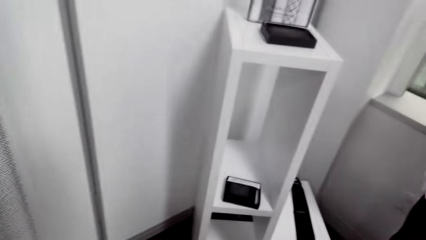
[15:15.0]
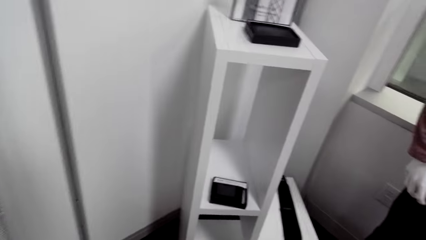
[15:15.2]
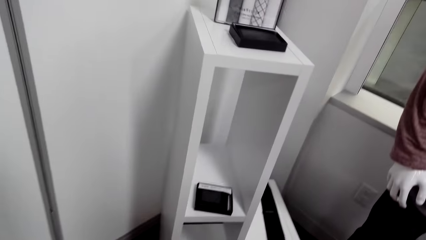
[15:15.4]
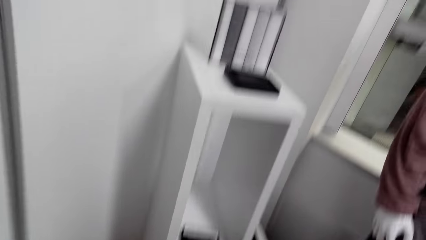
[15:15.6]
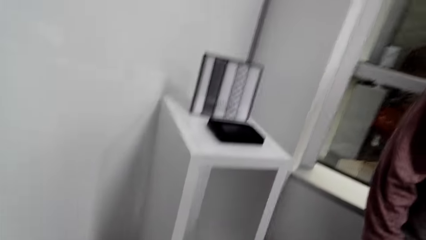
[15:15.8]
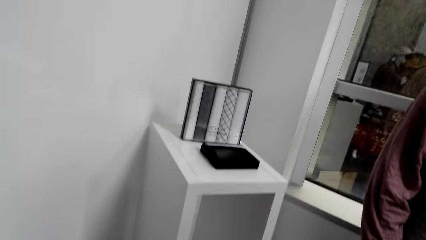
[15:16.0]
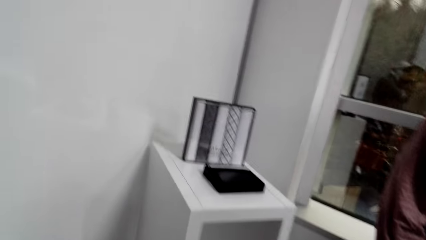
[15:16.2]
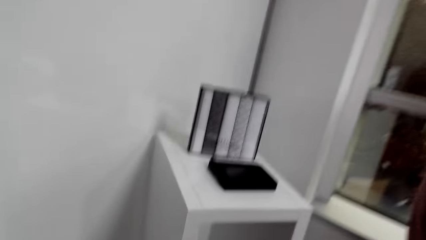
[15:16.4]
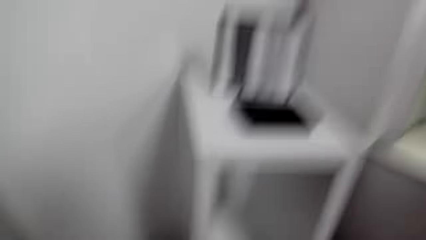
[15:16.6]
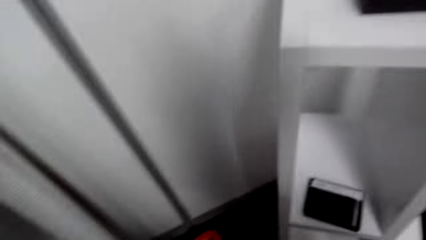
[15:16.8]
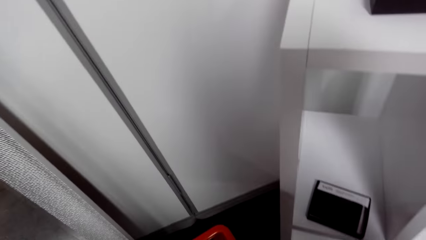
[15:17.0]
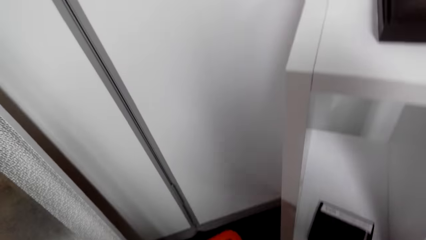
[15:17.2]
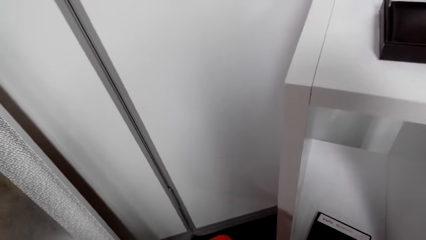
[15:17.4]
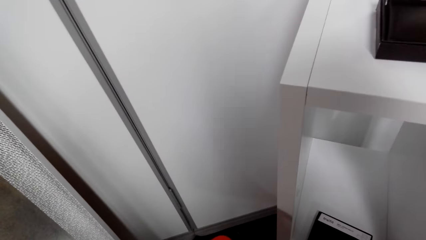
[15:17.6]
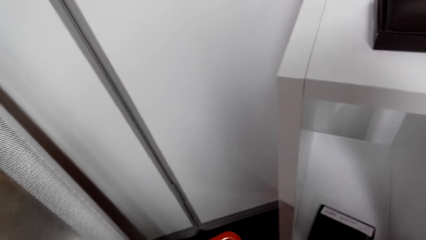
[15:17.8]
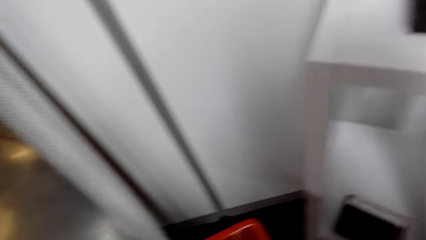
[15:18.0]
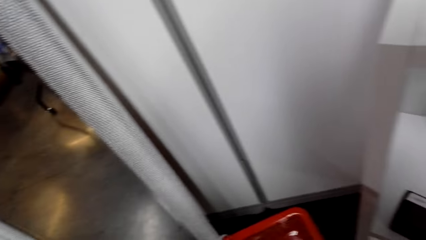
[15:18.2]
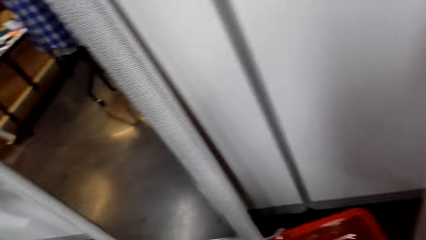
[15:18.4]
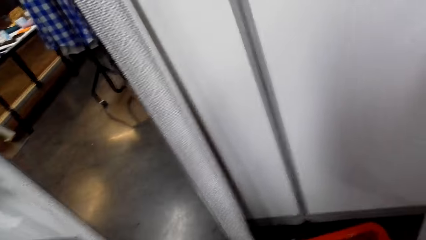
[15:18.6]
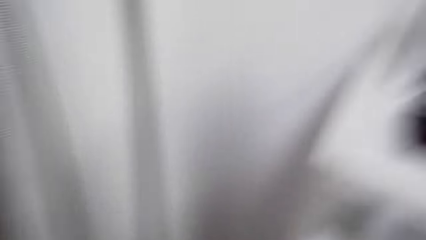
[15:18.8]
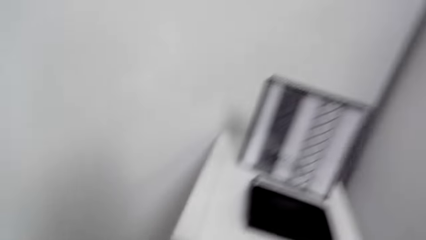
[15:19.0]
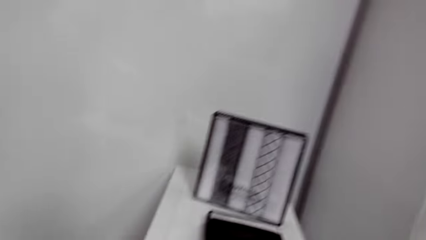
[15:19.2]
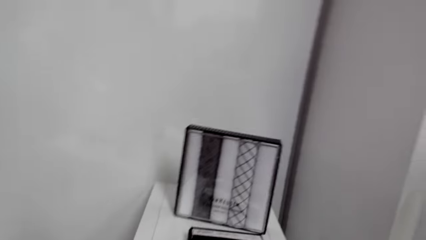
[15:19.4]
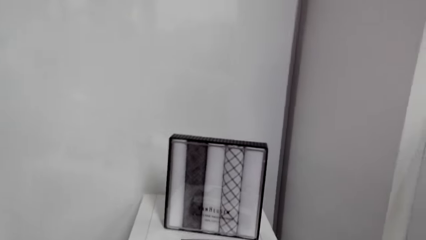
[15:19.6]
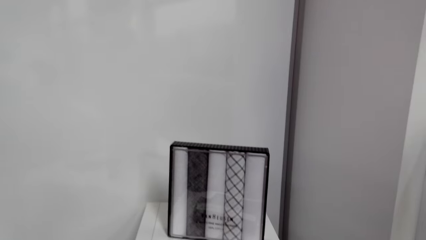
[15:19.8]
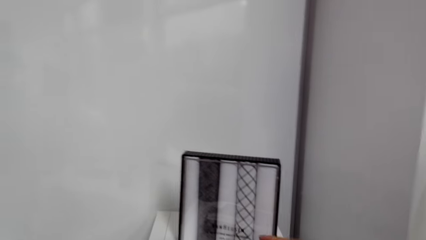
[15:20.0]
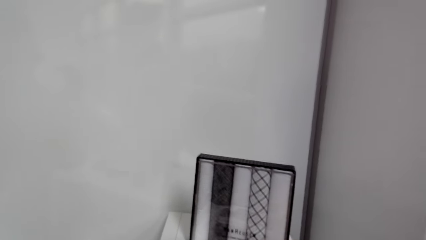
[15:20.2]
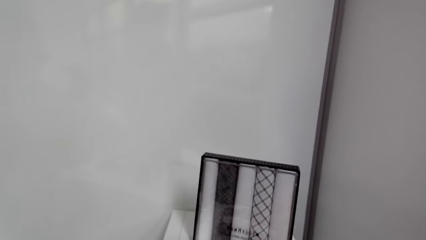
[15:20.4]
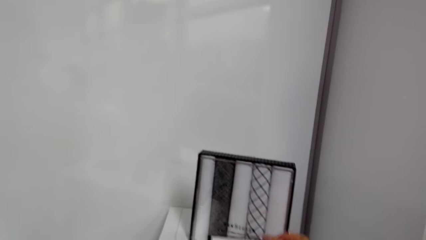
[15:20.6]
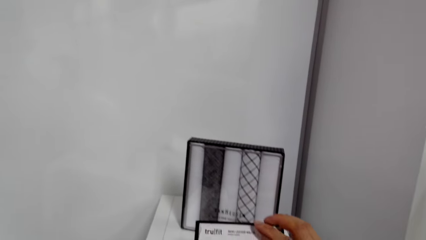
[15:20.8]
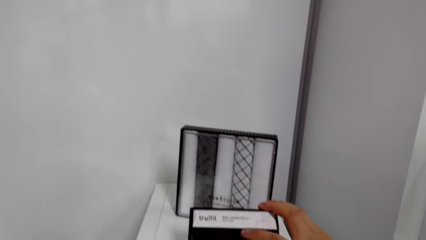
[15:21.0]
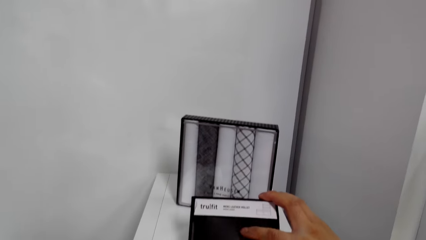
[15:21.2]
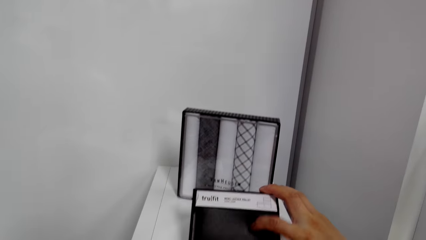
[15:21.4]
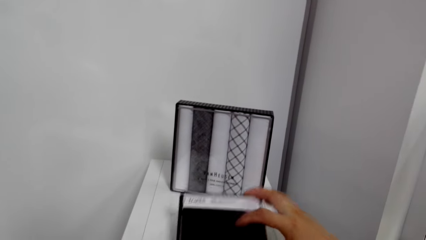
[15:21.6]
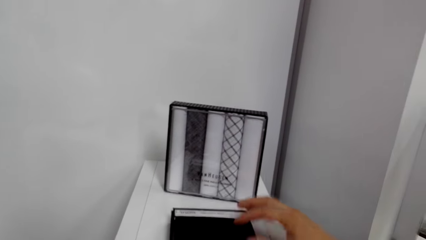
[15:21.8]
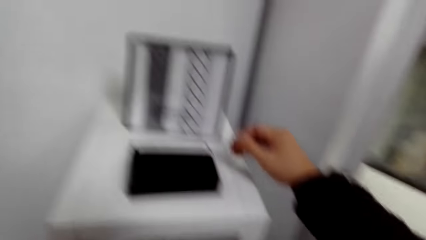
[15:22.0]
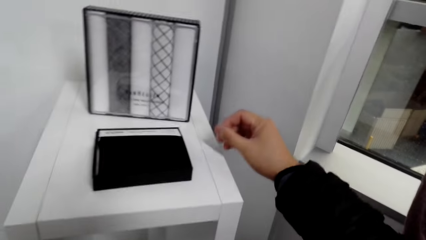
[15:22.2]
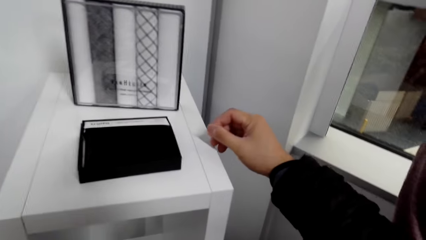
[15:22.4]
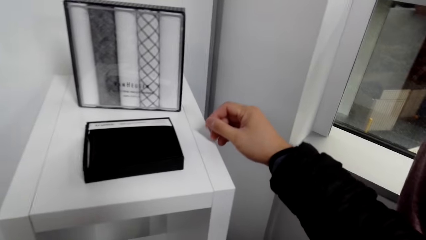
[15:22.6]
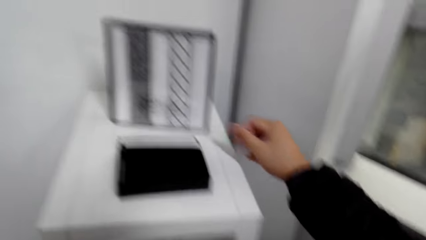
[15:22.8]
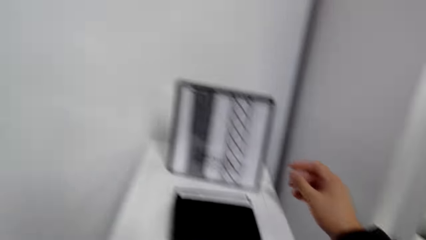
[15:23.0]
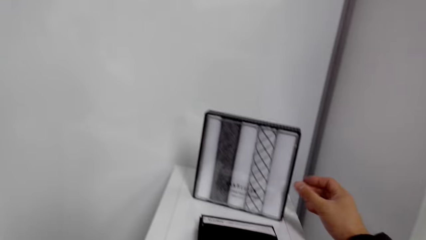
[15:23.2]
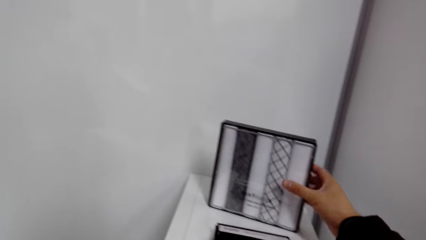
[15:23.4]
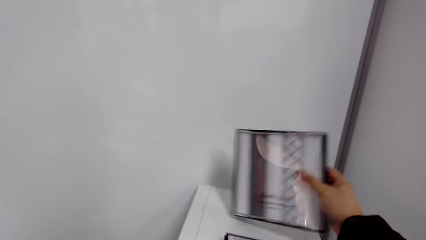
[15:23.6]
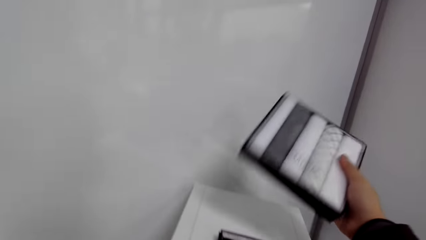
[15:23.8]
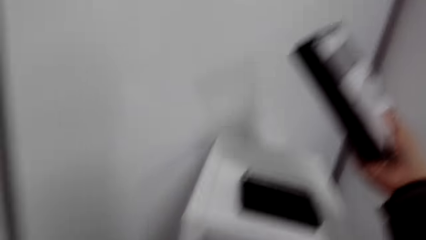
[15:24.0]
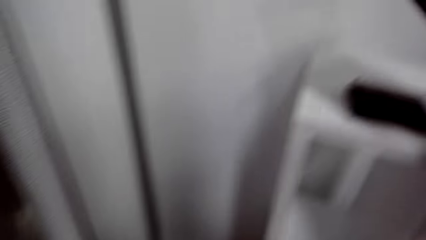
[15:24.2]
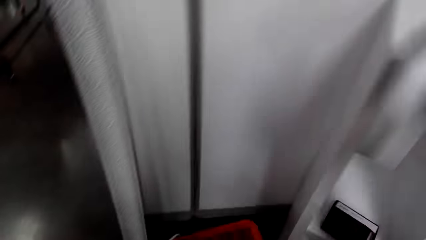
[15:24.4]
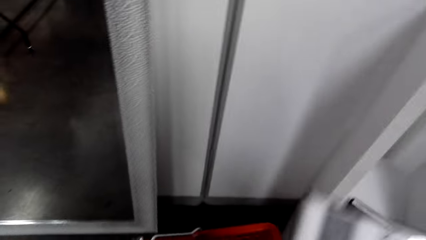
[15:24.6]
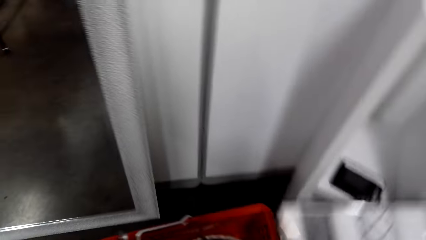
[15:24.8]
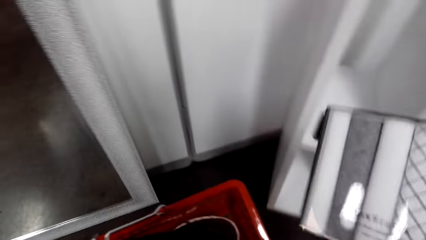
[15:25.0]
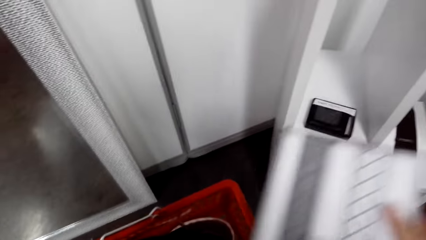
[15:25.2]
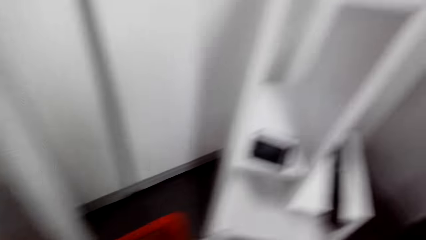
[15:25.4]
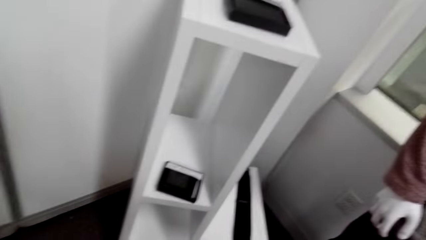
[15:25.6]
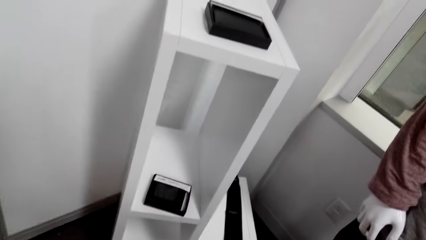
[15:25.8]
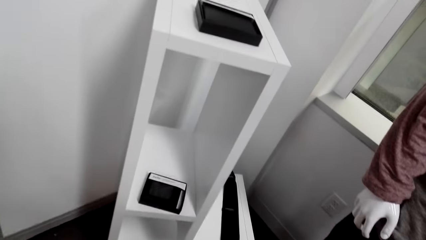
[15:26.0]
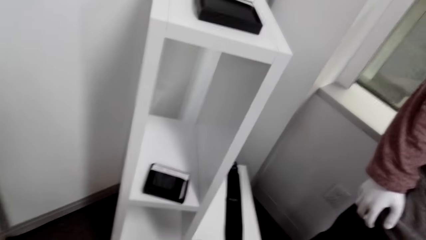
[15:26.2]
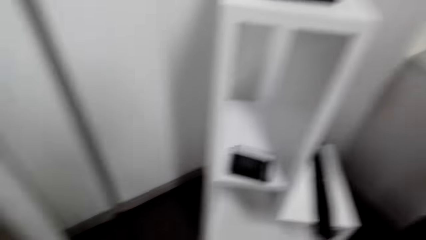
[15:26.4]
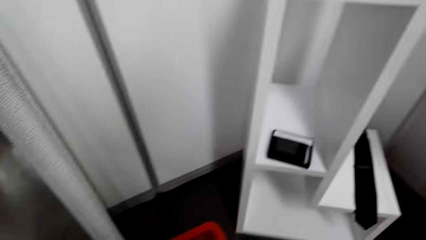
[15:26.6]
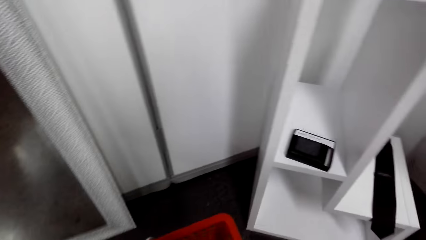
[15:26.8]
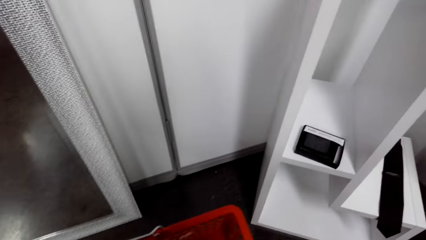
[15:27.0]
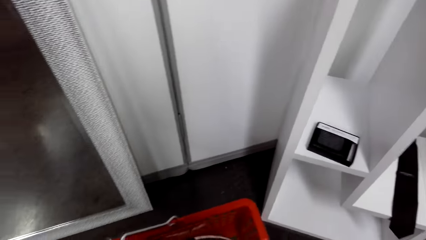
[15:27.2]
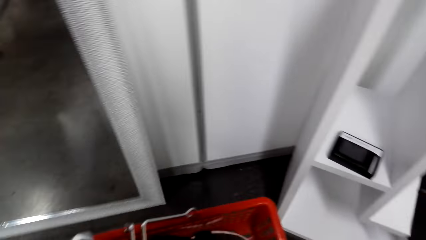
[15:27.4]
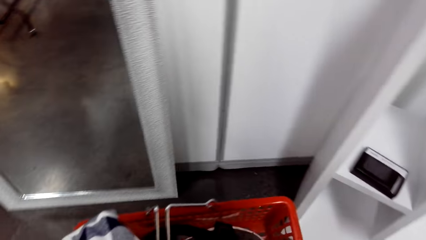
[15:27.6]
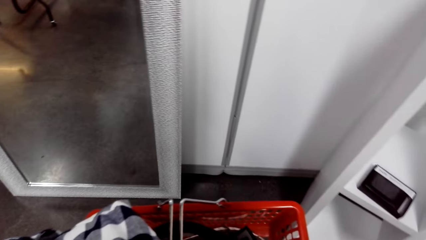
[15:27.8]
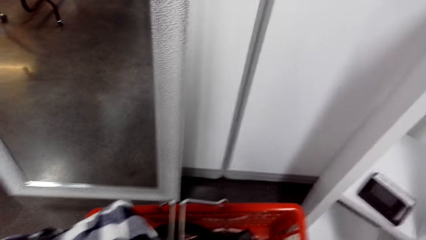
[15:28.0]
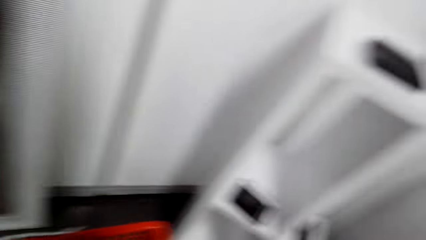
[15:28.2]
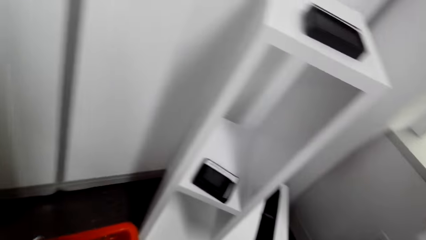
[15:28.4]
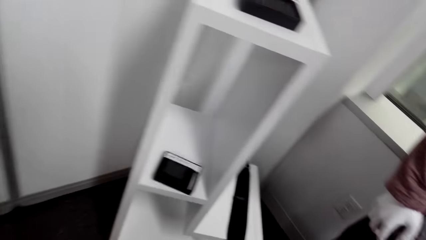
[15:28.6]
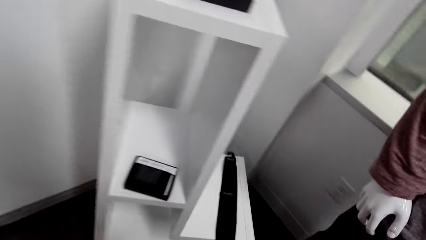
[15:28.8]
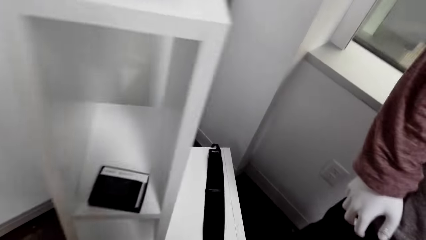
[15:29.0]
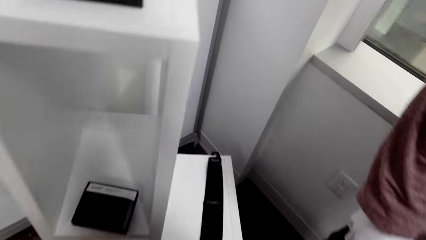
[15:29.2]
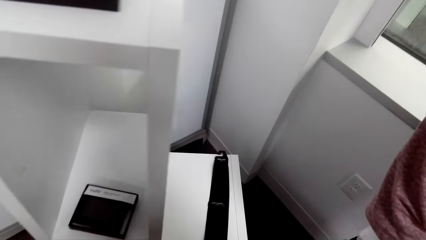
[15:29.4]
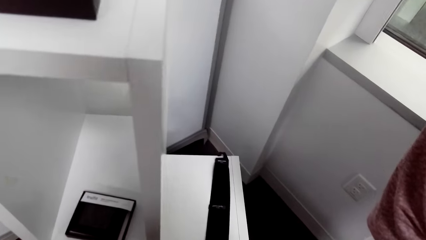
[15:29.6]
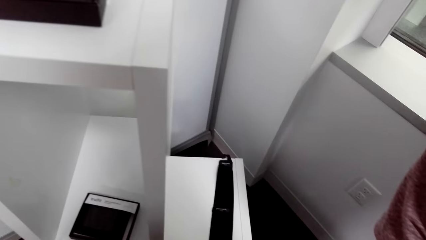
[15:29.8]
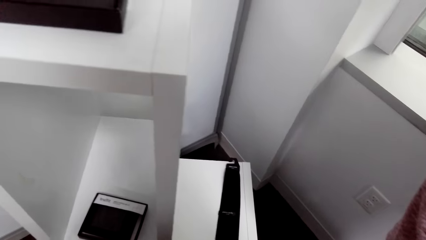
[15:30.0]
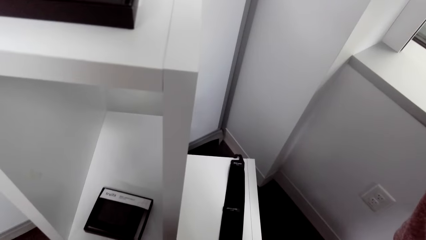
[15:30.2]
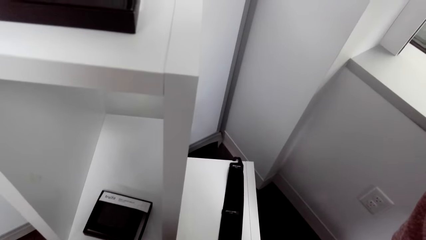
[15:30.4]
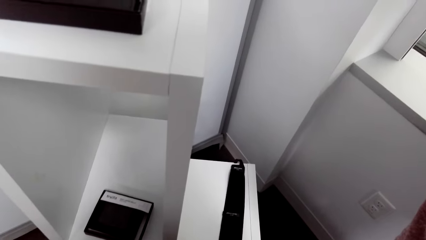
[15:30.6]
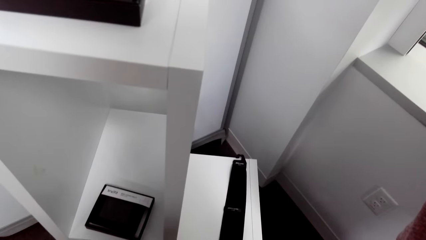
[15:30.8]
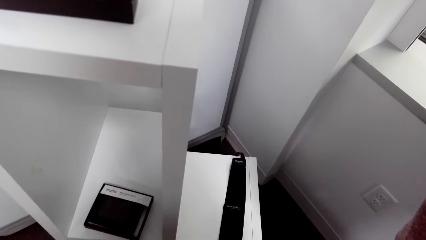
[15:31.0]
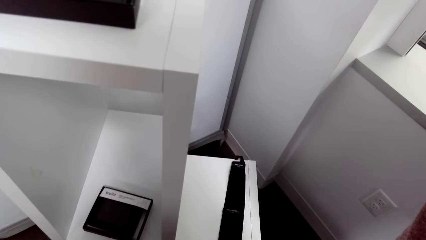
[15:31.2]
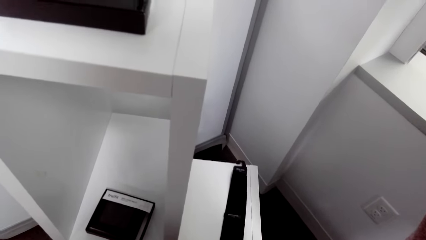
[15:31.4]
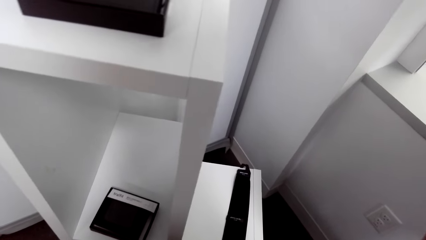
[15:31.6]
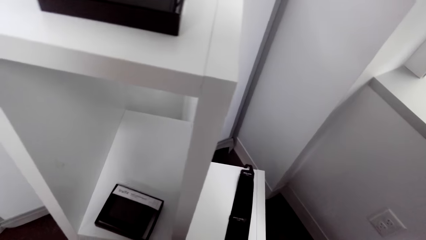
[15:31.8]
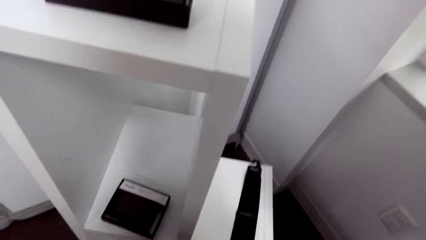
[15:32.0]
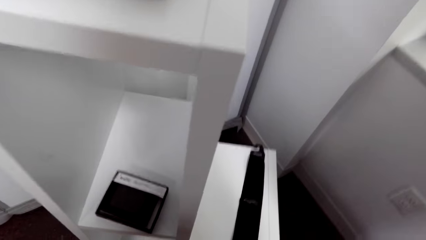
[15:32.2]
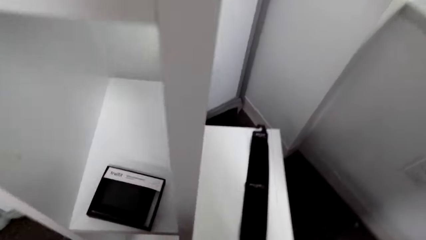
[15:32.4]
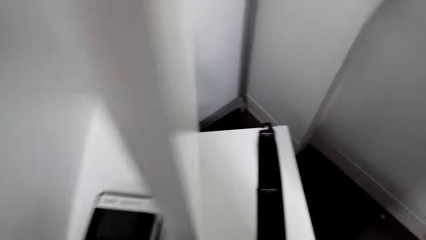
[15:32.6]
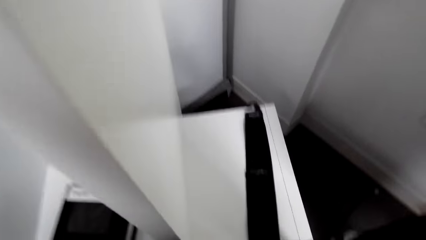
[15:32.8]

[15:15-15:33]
The camera wearer looks around. They look around again. They walk around the cloth store. They hold a wallet. They pick a pack of ties. They look around. They throw the pack of ties in the shopping basket. They look around.
